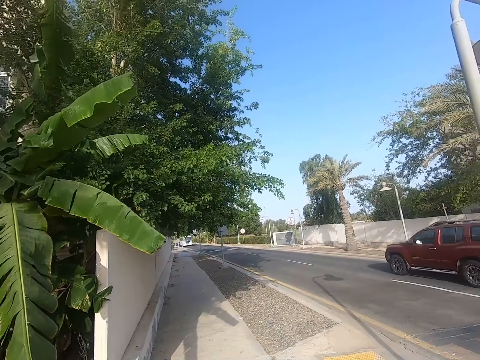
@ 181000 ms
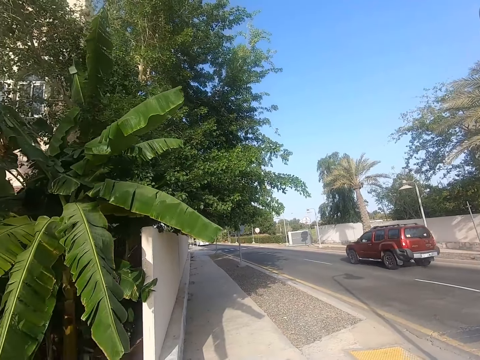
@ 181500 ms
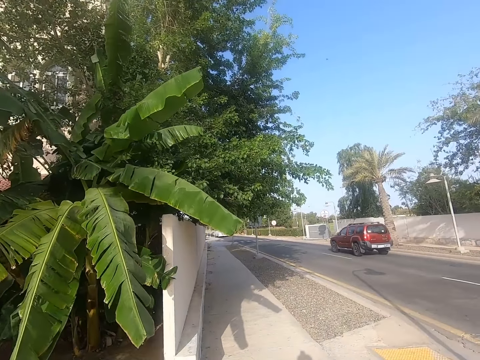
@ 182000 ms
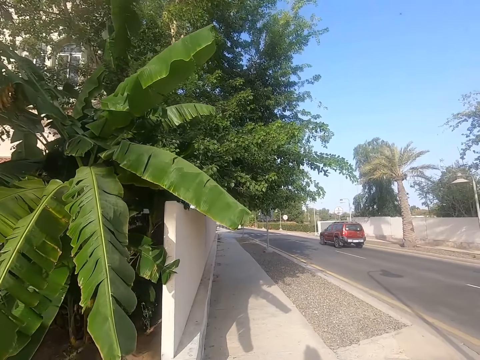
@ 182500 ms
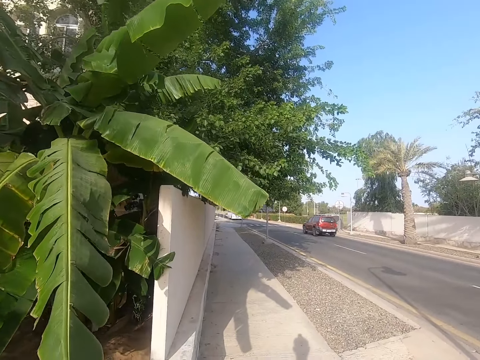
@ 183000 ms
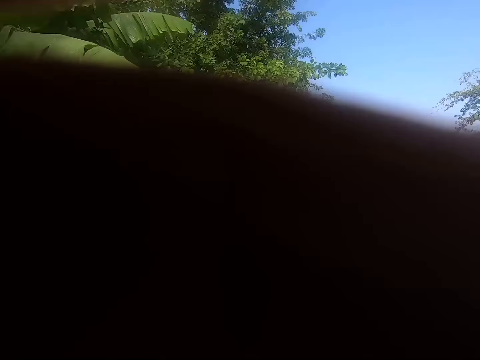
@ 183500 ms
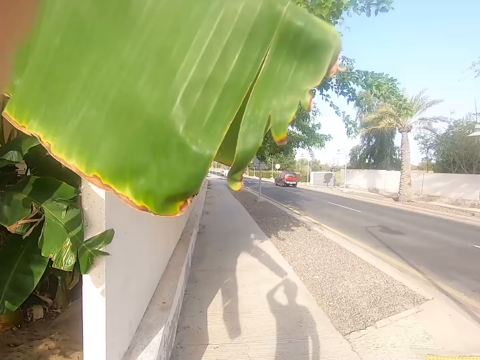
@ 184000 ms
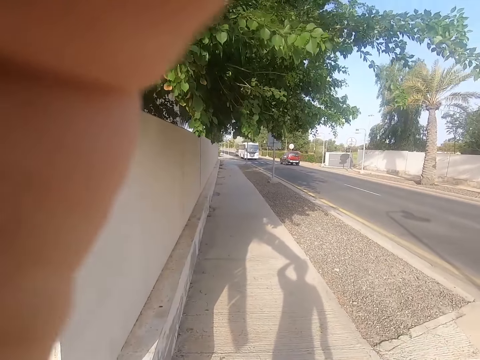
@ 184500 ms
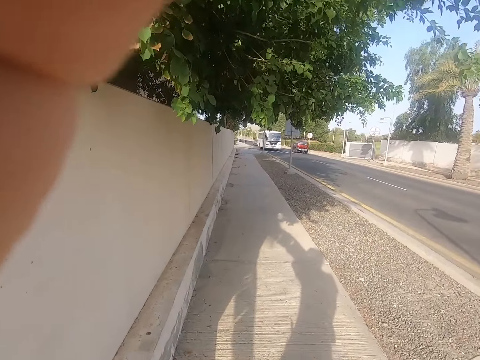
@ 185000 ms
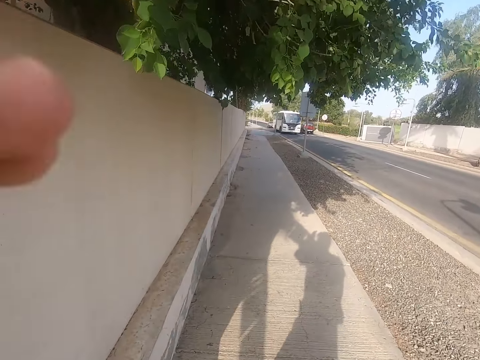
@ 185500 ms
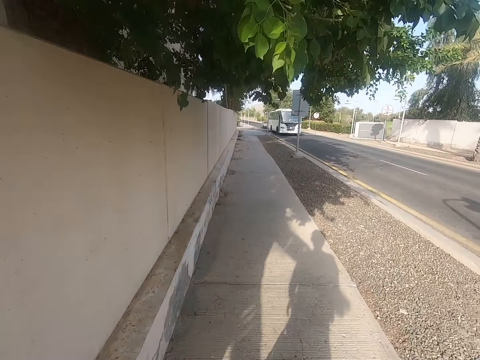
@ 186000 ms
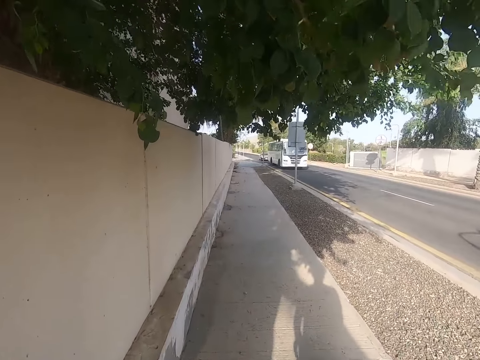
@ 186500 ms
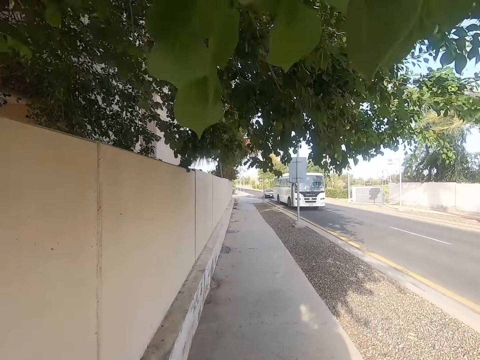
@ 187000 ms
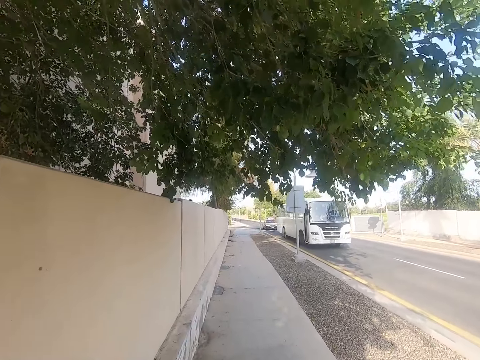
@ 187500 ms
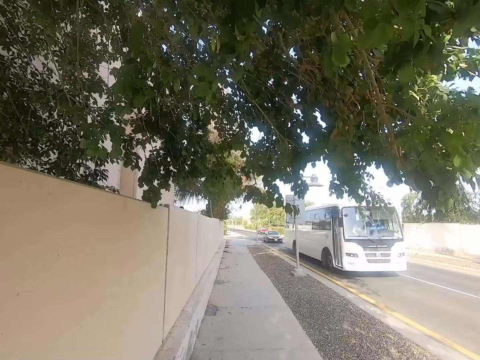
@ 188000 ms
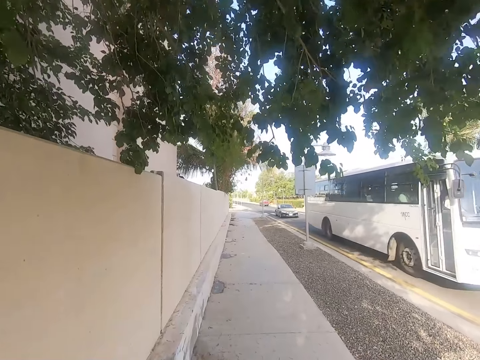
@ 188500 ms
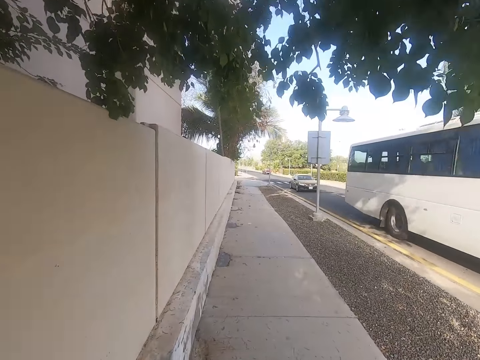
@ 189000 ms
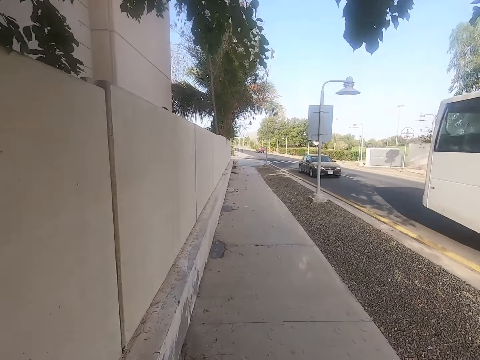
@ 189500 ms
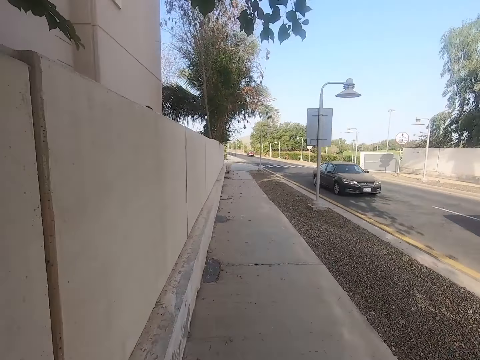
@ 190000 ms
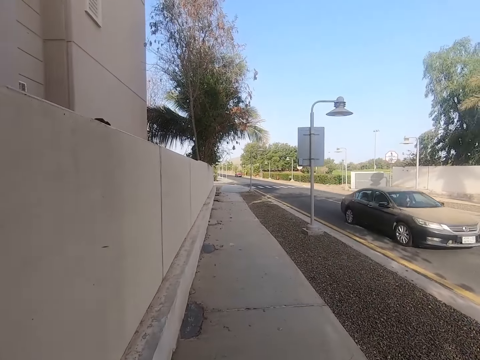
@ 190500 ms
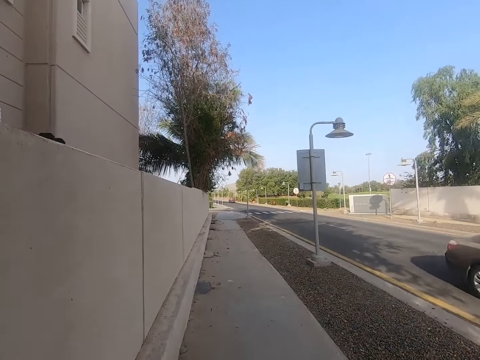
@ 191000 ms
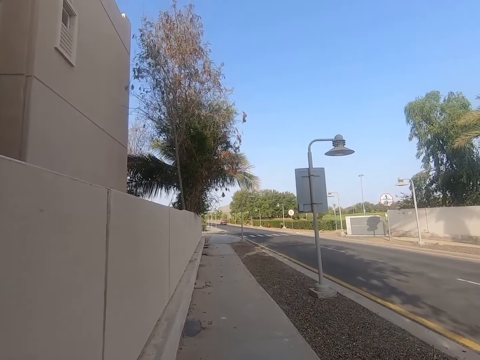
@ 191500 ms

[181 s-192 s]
The camera wearer pushes the stroller on the path. He holds the camera. He pulls his hand off the camera. He holds the camera. He walks along the road. He pulls his hand off the camera. He pushes the stroller on the path.

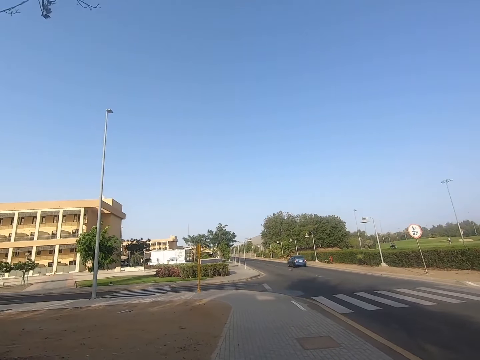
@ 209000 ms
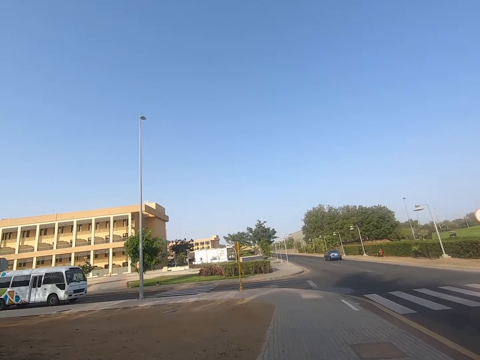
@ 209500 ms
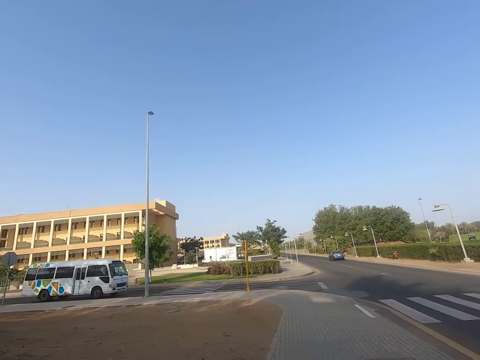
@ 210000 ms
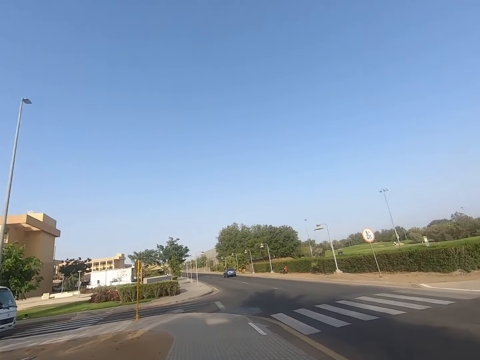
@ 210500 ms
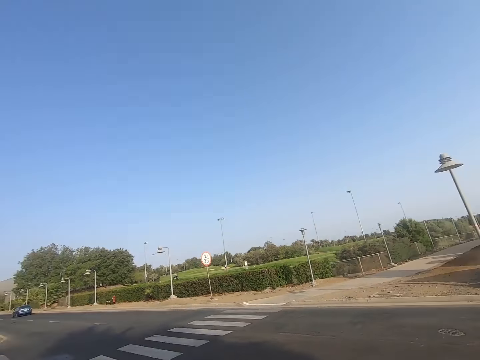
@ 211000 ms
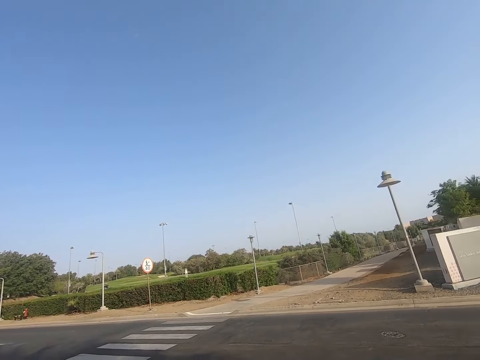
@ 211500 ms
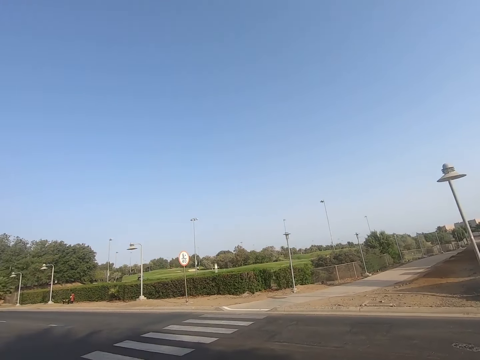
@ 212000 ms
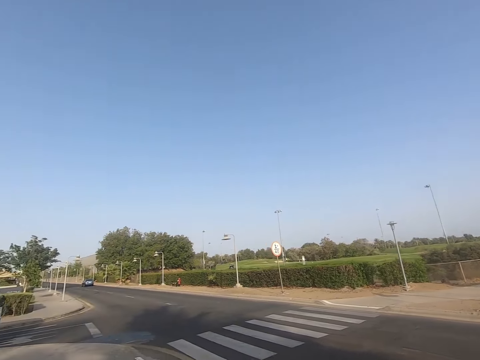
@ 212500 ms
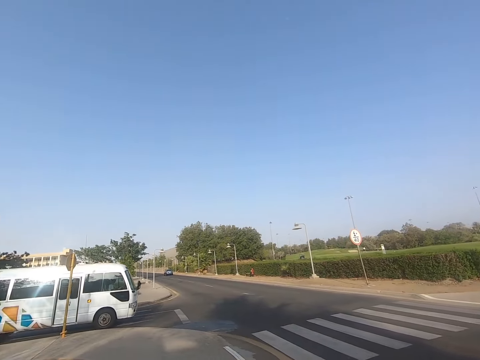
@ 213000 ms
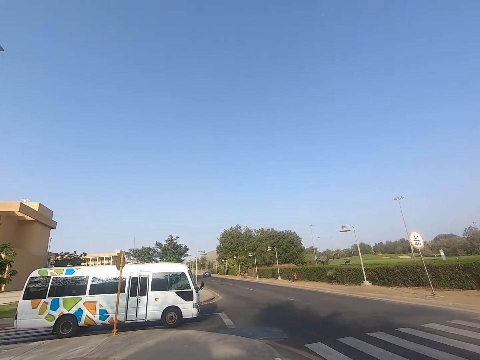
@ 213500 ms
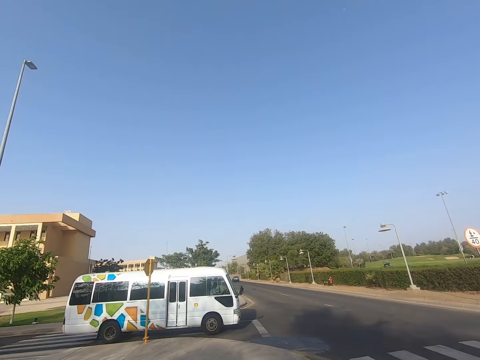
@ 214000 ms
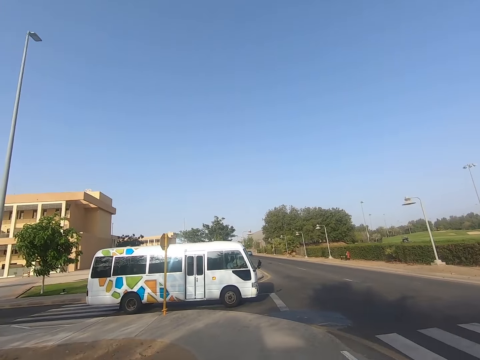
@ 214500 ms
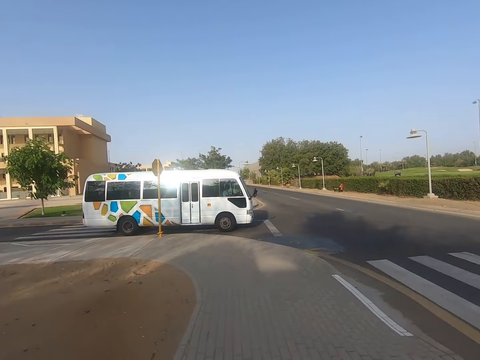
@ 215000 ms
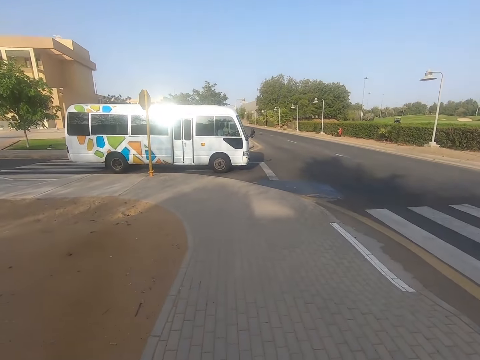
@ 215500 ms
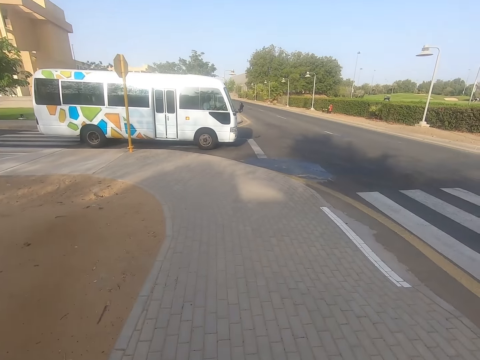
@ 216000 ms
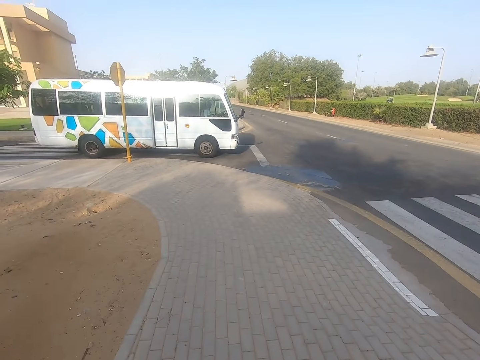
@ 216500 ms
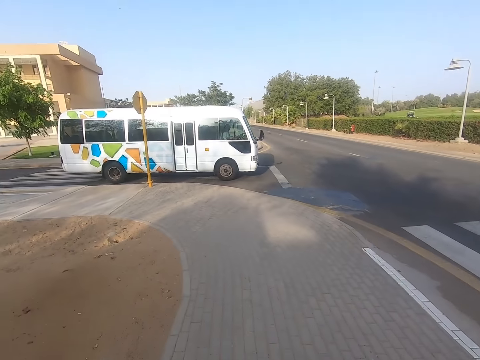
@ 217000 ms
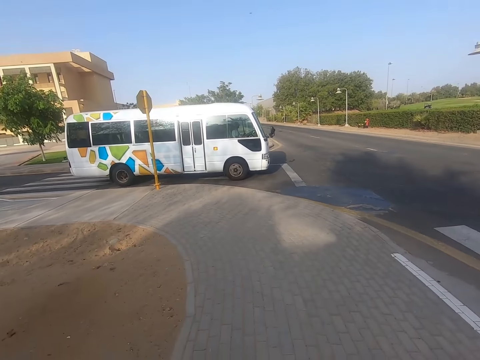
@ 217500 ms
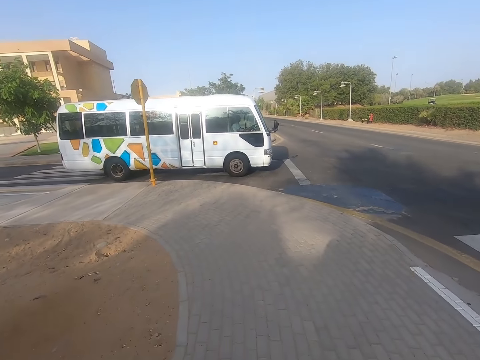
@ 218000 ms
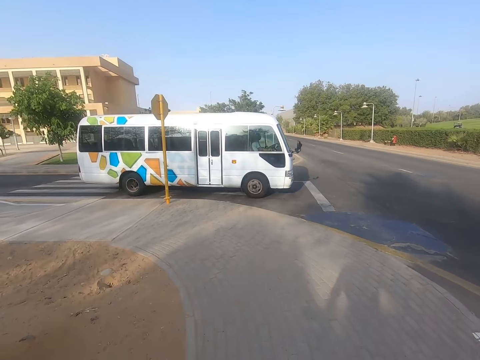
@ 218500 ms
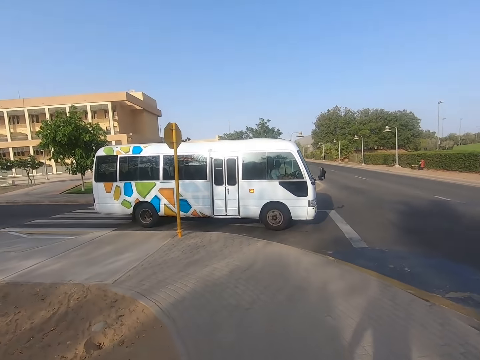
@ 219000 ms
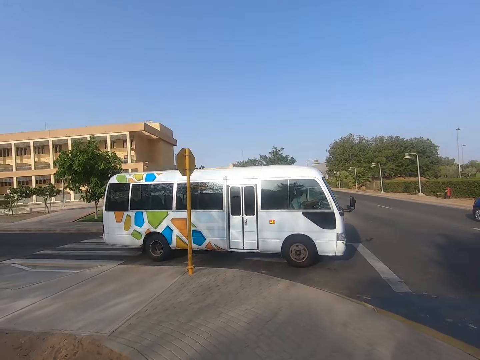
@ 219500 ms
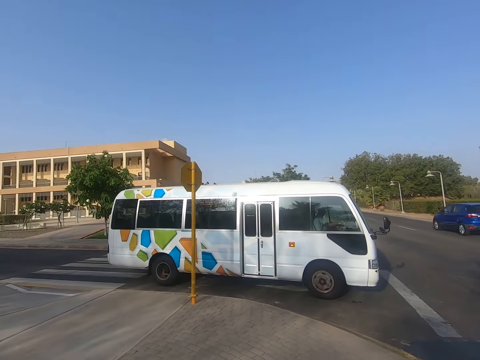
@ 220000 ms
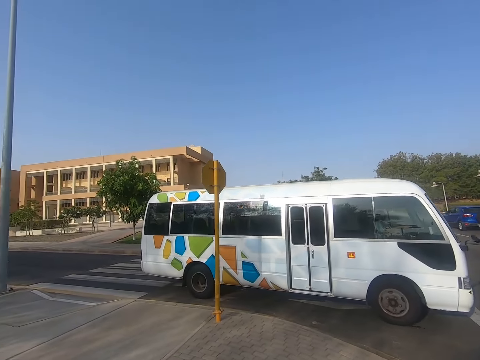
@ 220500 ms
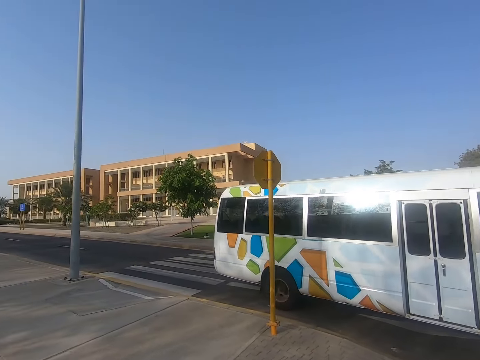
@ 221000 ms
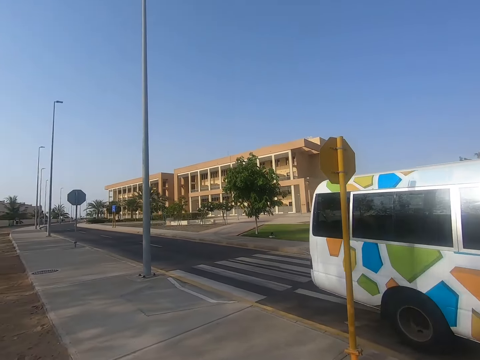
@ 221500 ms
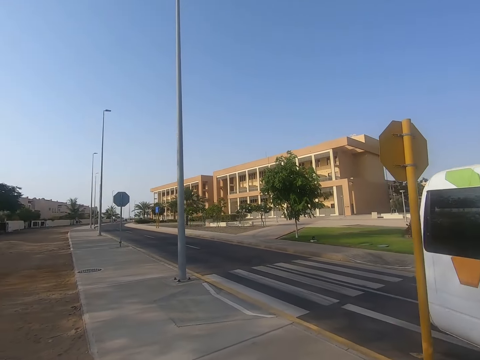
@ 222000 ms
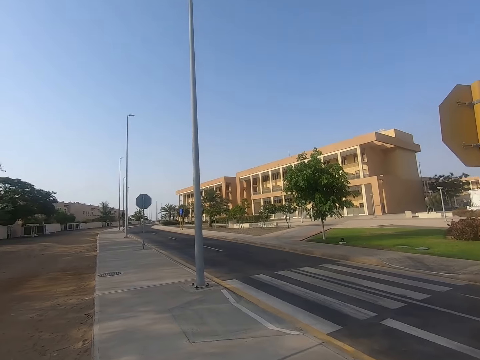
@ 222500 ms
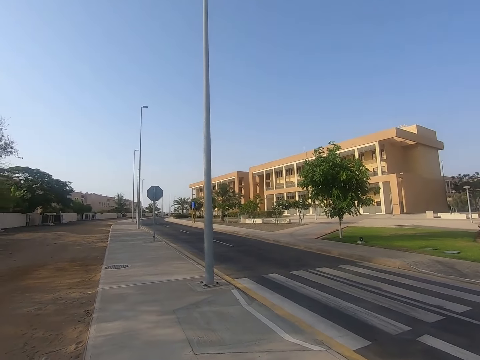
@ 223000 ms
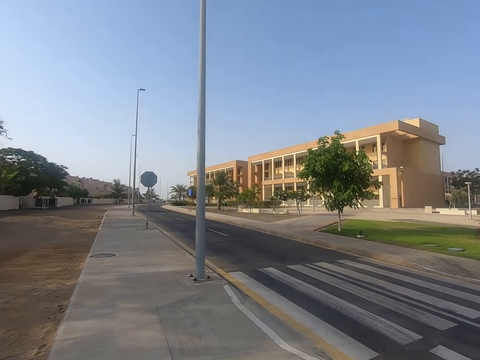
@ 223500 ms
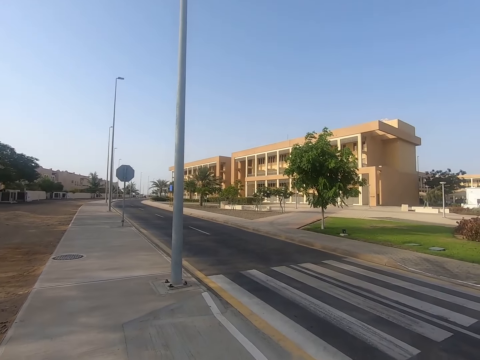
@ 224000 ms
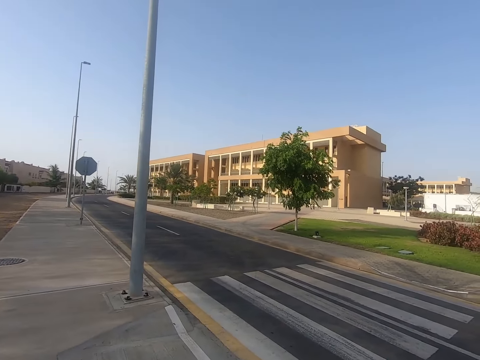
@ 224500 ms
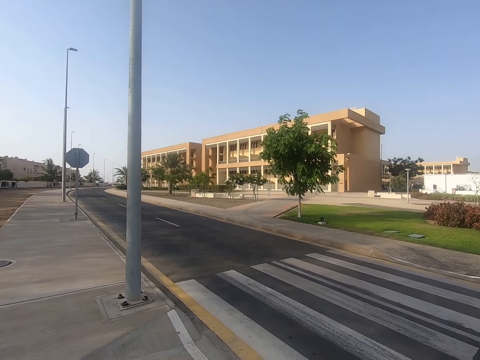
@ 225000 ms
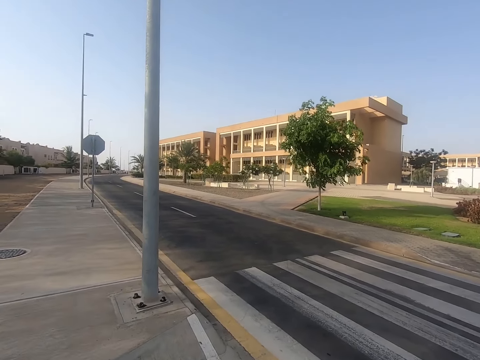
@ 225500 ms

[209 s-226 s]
The camera wearer turns right. They push the stroller on the path. They turn left. They push the stroller on the path.
